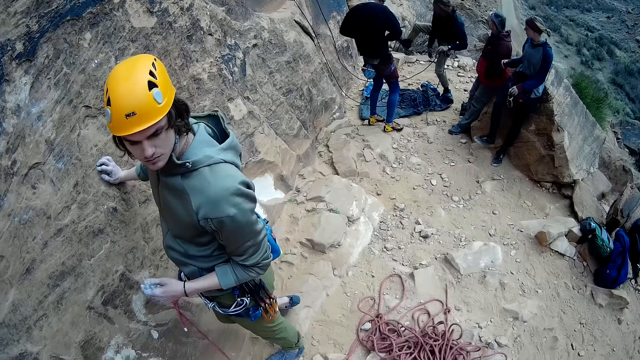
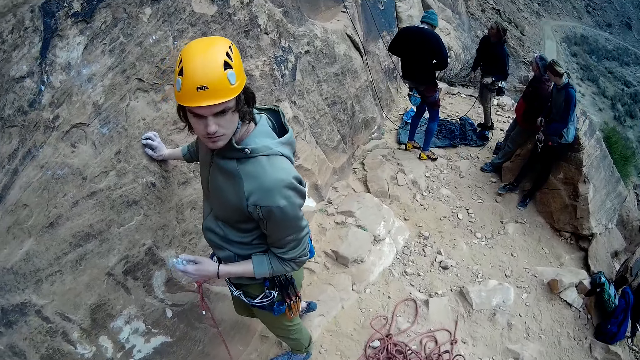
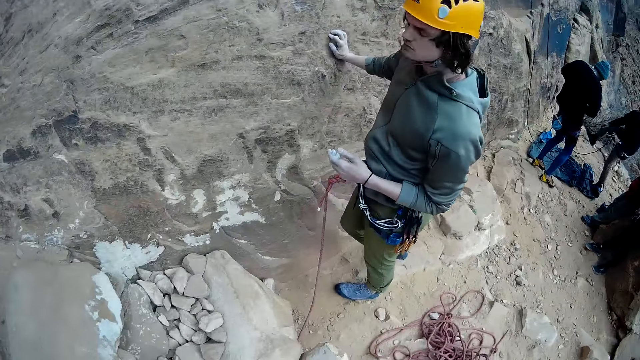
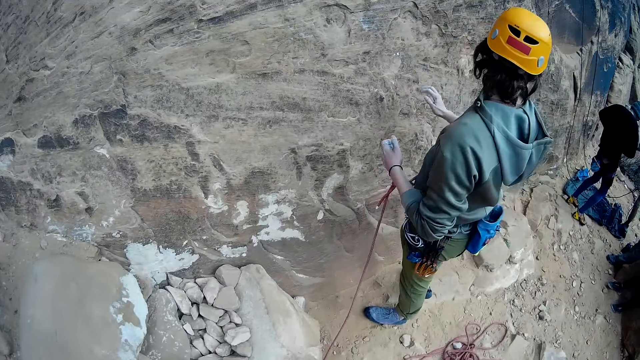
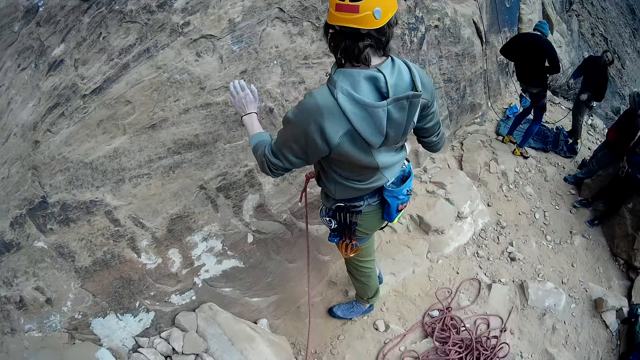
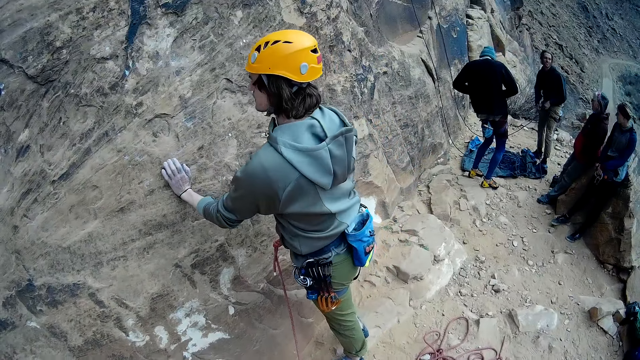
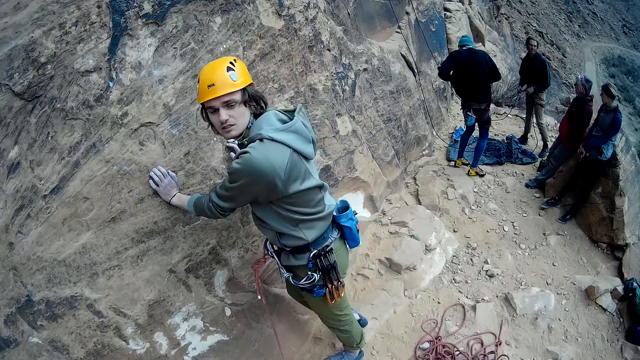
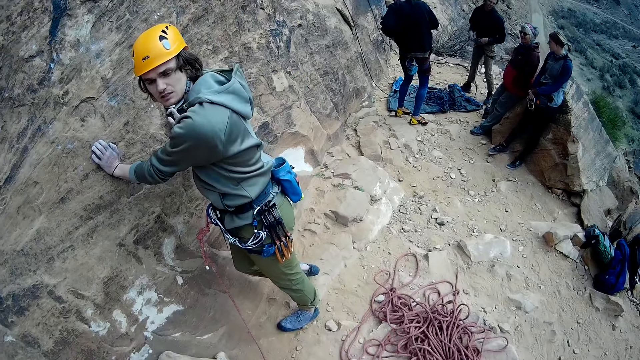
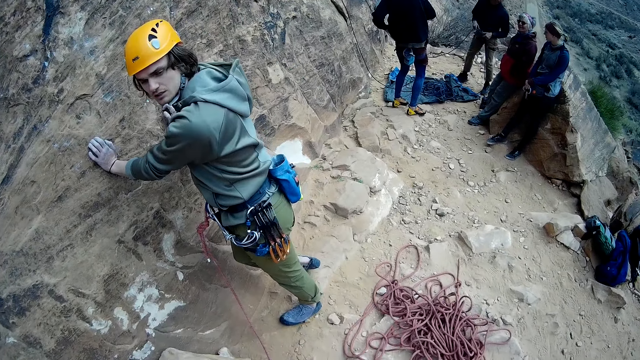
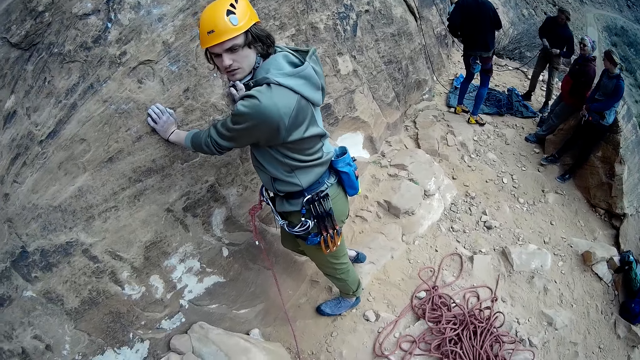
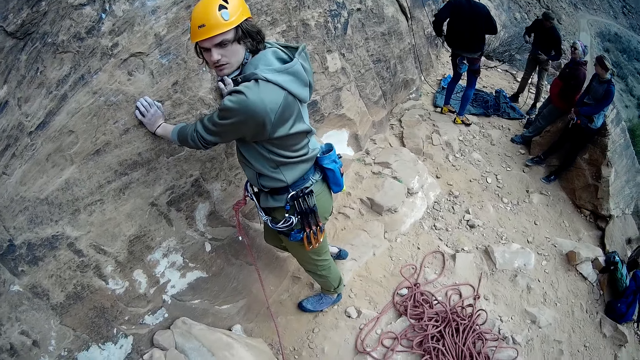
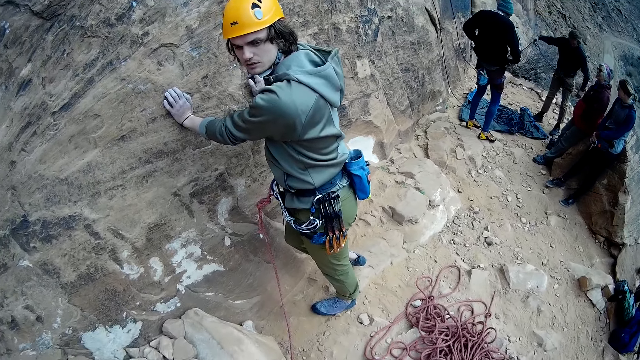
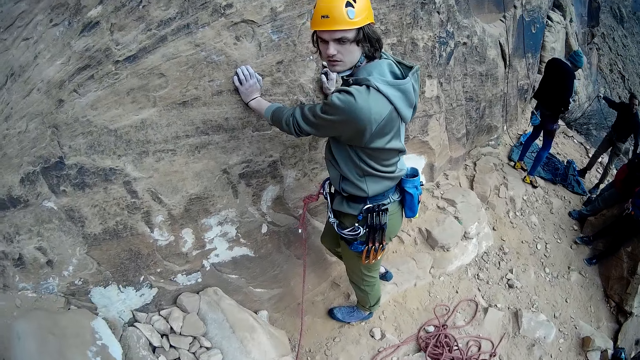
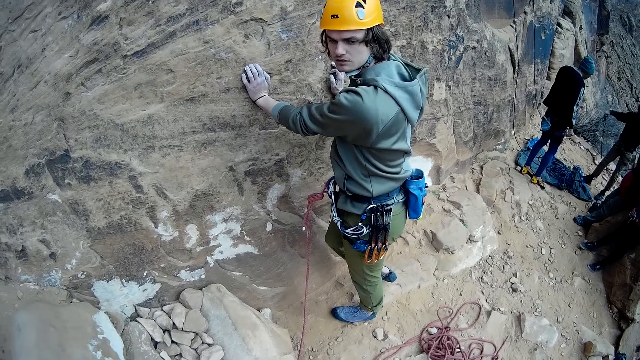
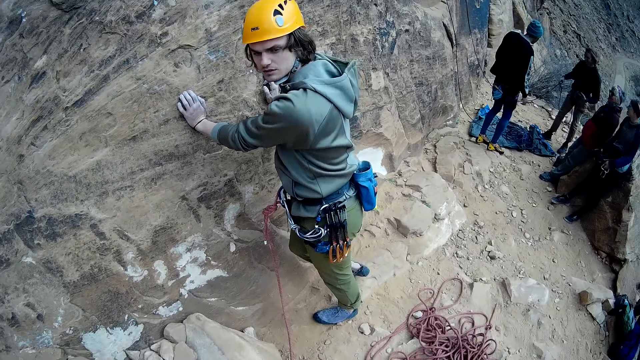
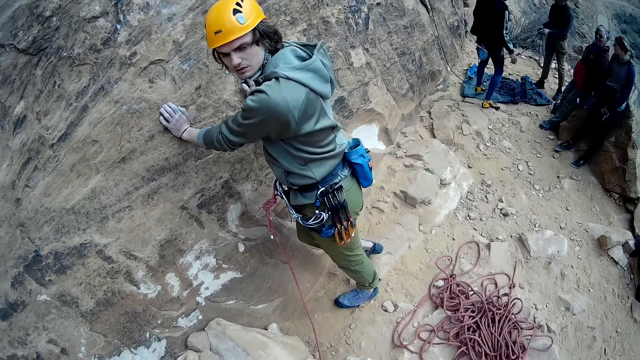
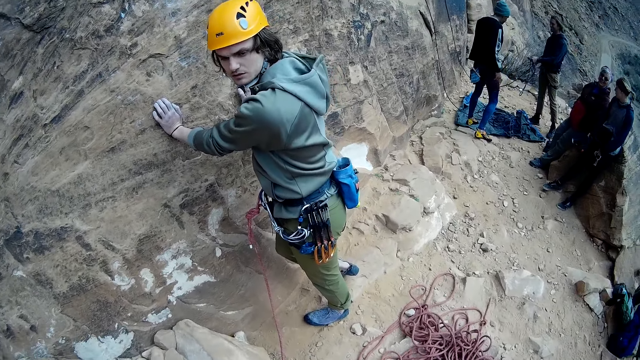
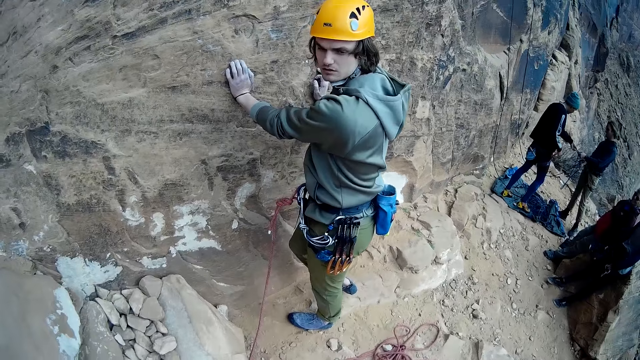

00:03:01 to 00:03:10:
The camera wearer looks around. They discuss with the man.

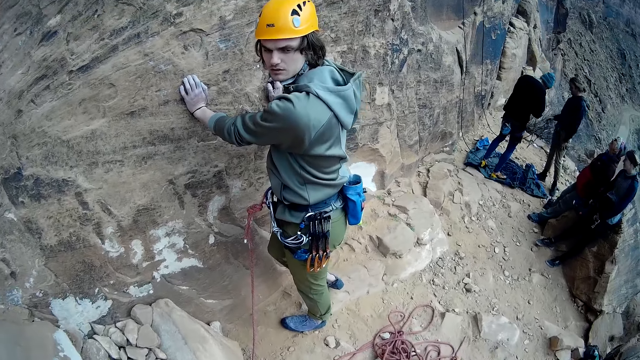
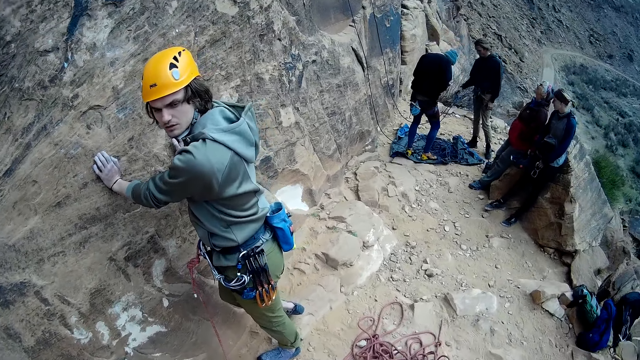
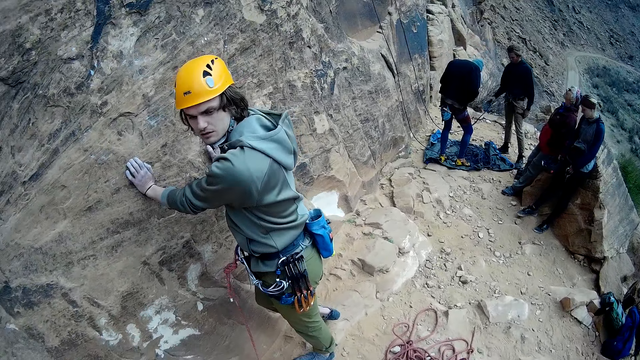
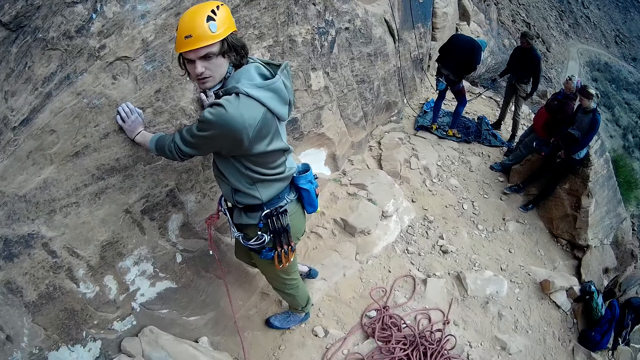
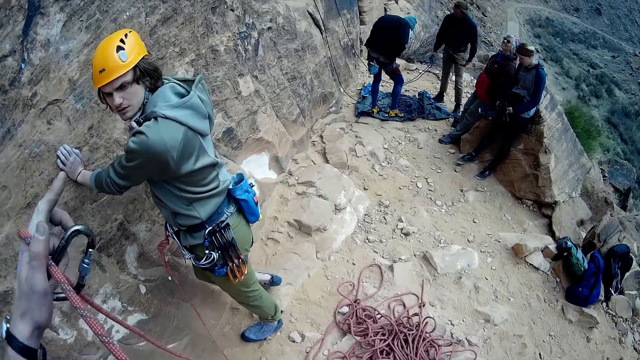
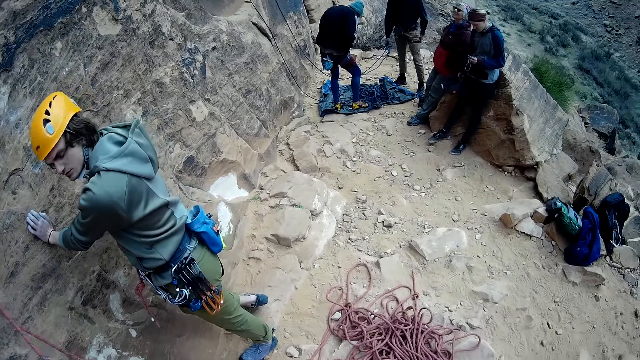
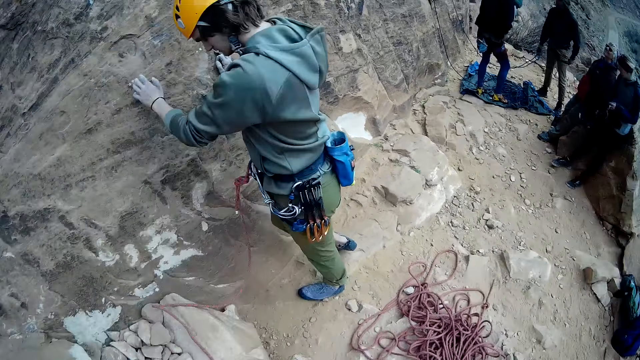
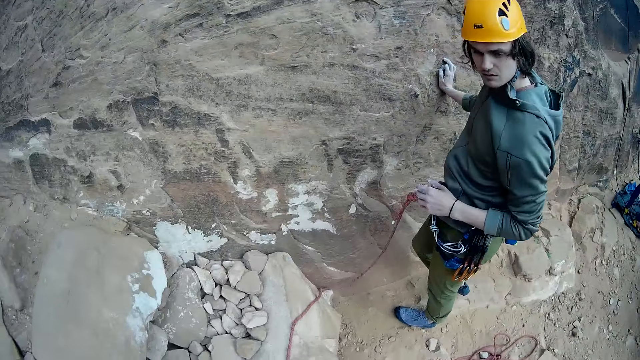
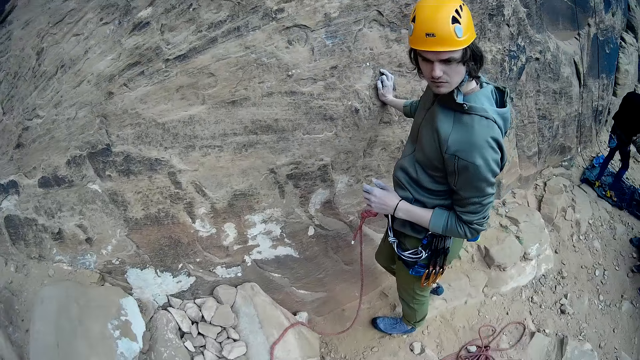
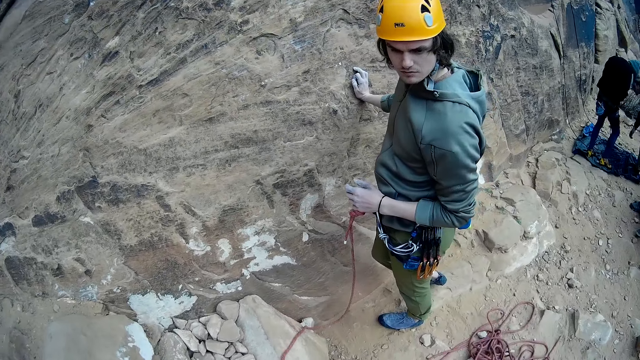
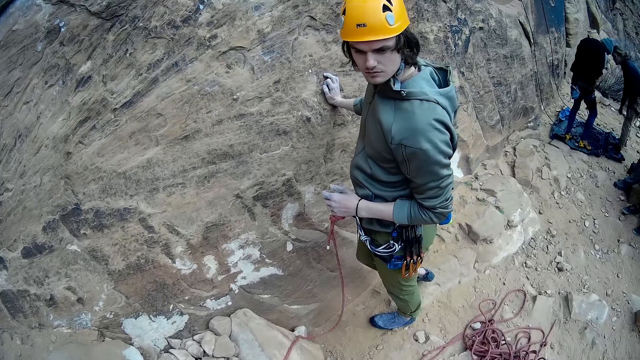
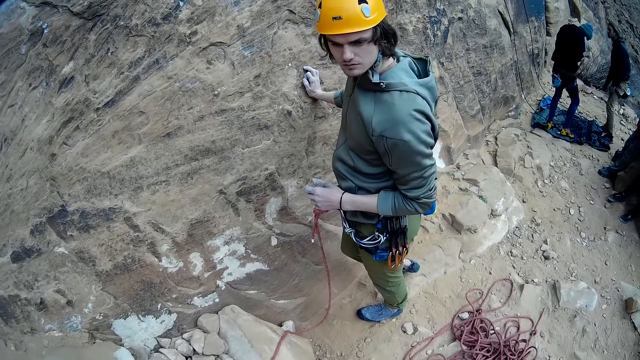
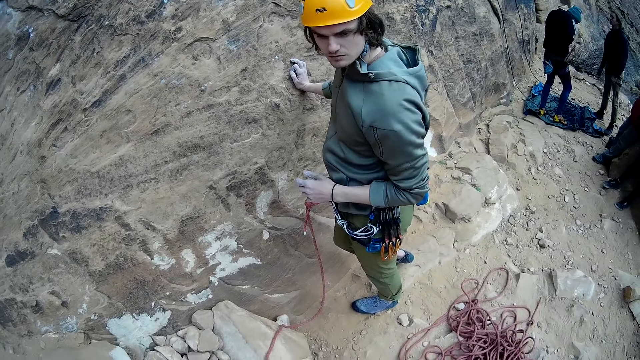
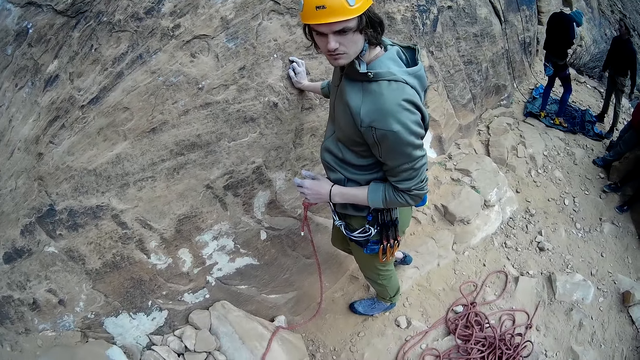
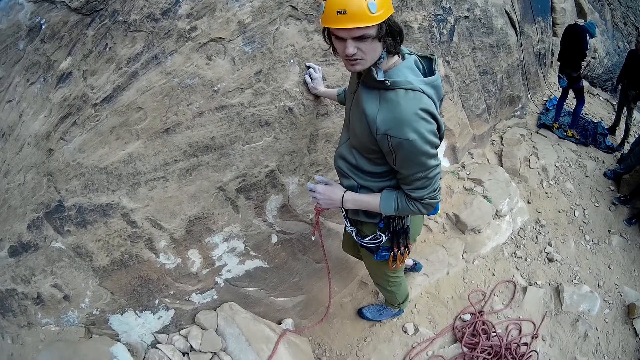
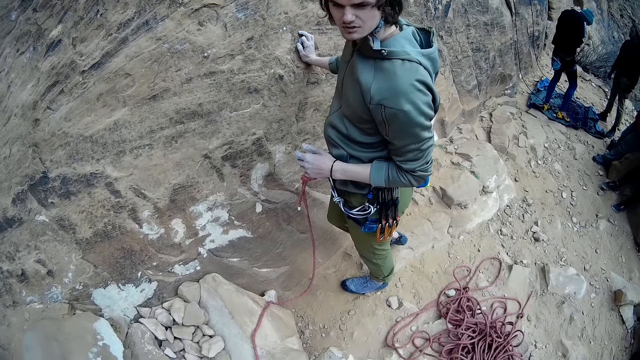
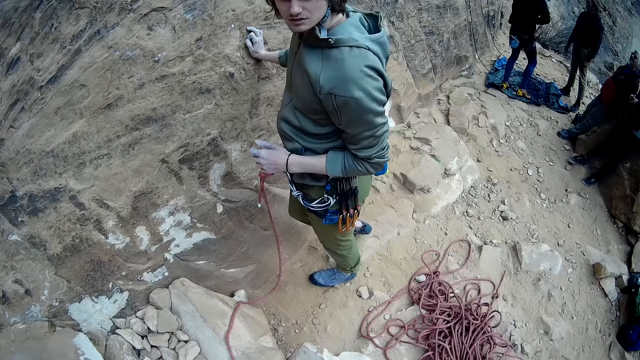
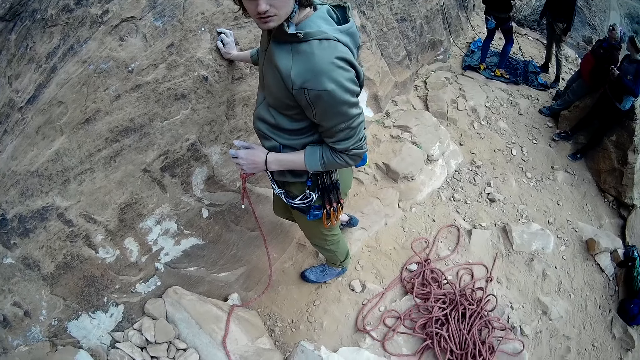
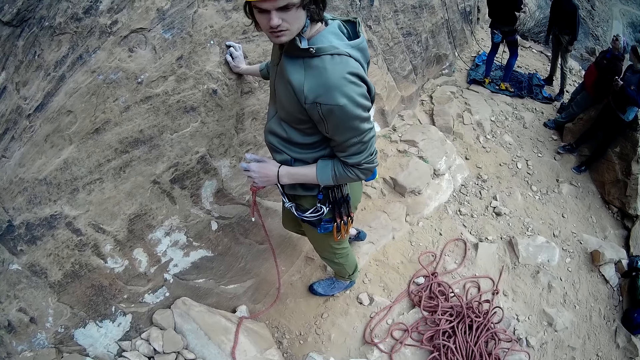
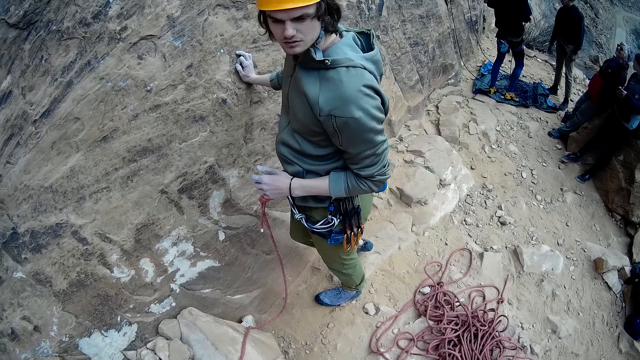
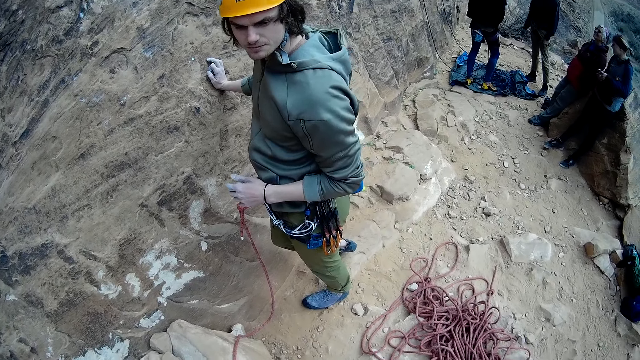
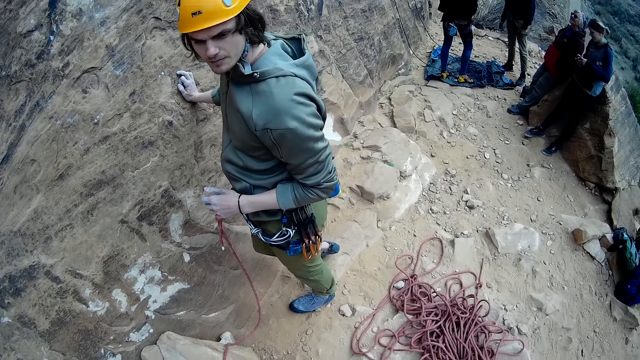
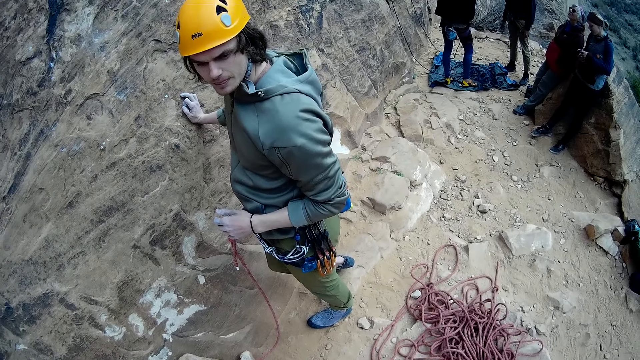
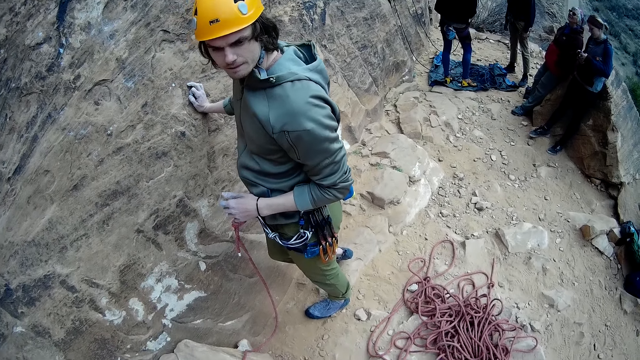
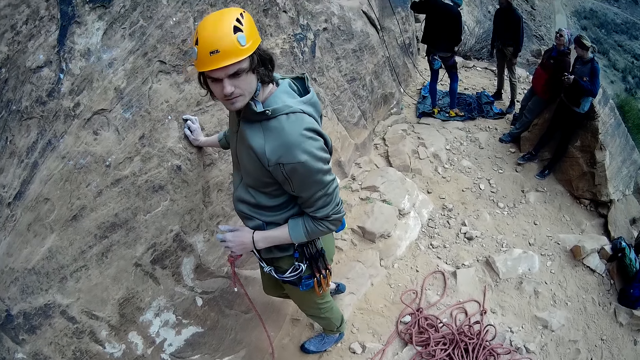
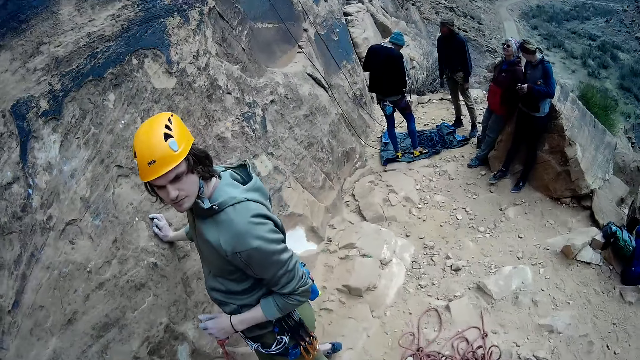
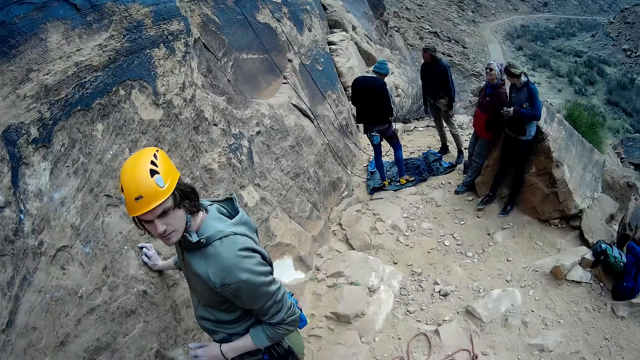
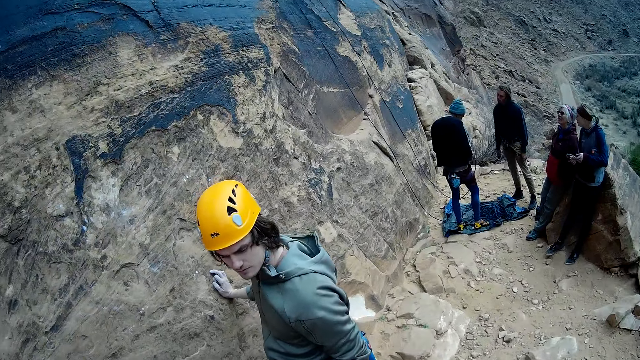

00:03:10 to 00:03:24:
The camera wearer raises a hand.
